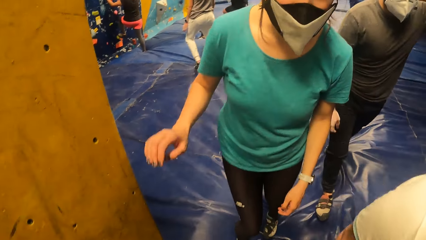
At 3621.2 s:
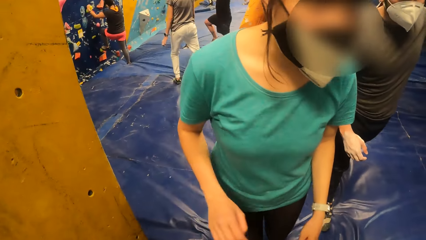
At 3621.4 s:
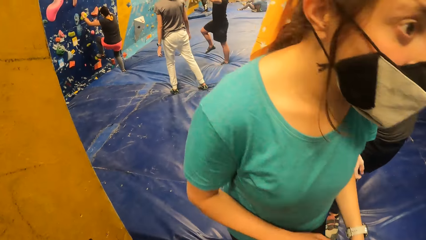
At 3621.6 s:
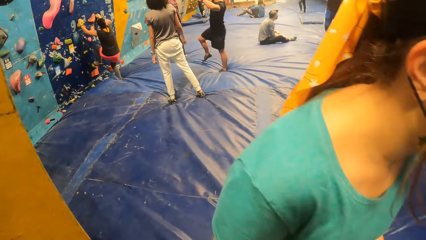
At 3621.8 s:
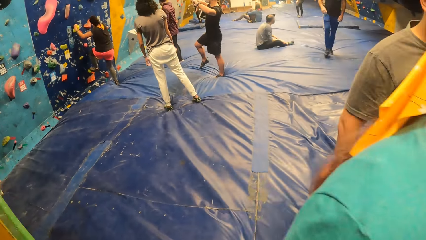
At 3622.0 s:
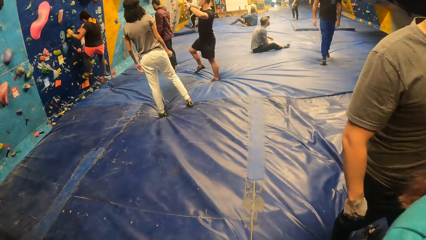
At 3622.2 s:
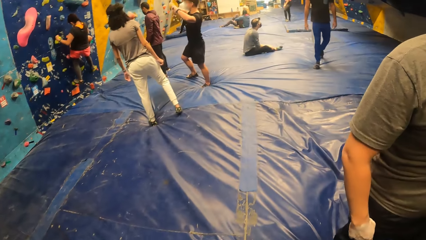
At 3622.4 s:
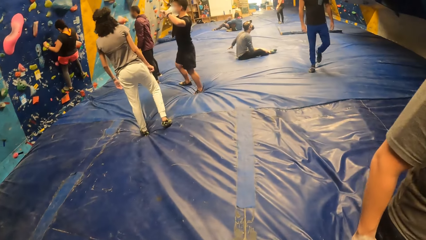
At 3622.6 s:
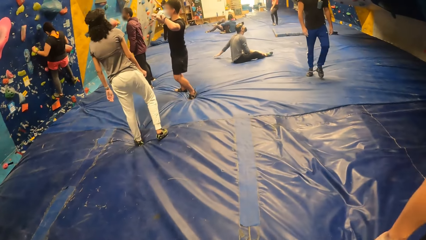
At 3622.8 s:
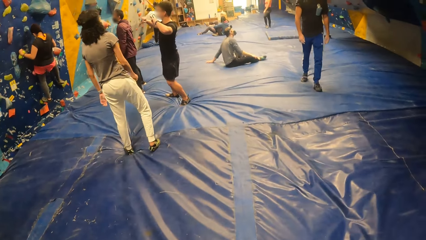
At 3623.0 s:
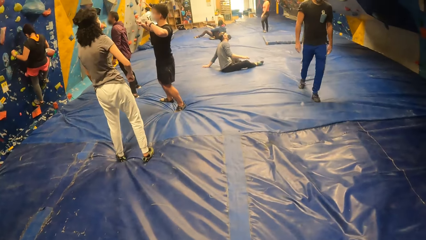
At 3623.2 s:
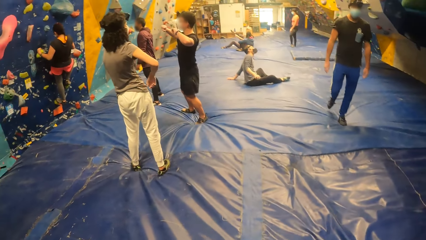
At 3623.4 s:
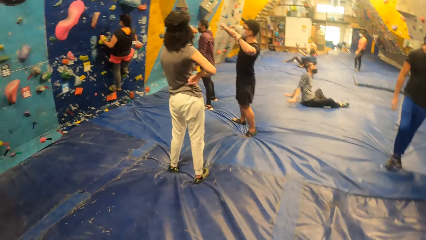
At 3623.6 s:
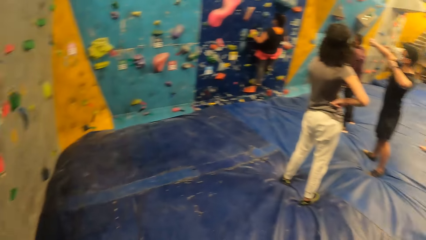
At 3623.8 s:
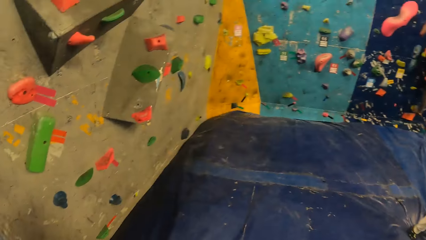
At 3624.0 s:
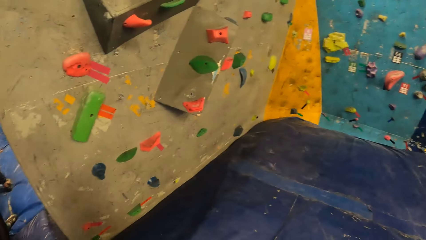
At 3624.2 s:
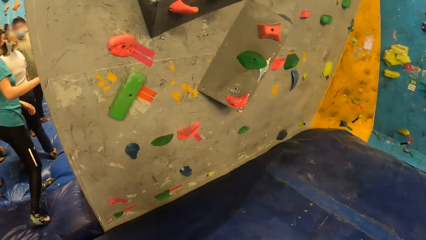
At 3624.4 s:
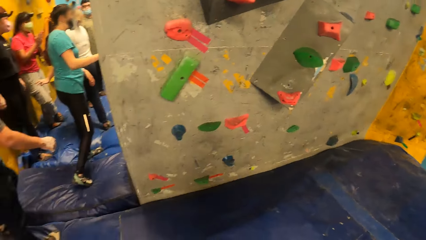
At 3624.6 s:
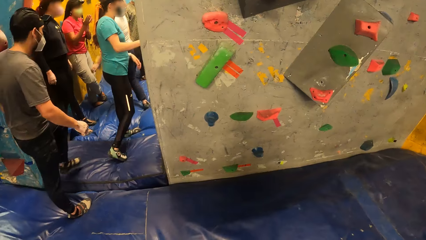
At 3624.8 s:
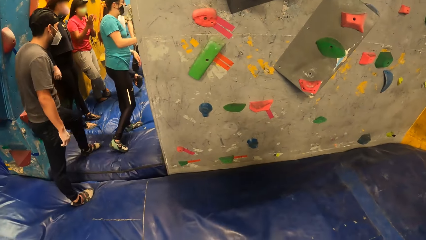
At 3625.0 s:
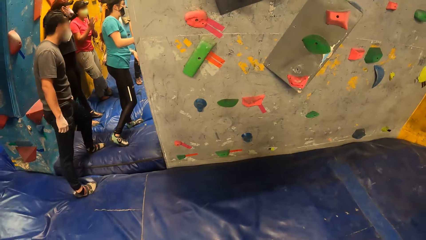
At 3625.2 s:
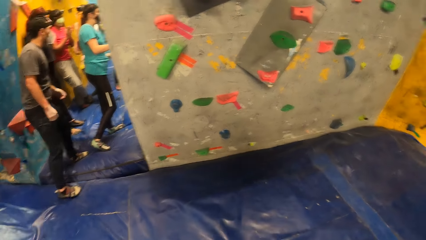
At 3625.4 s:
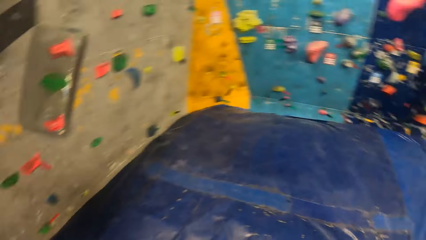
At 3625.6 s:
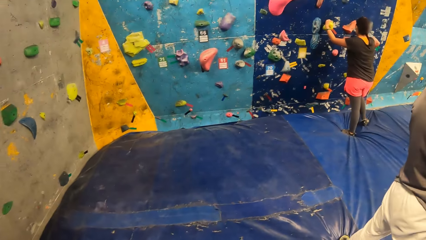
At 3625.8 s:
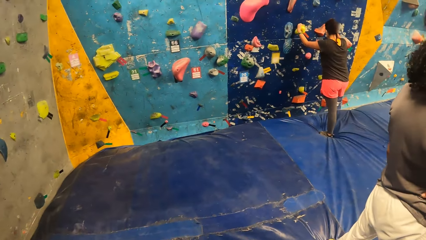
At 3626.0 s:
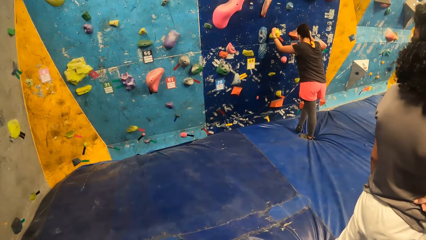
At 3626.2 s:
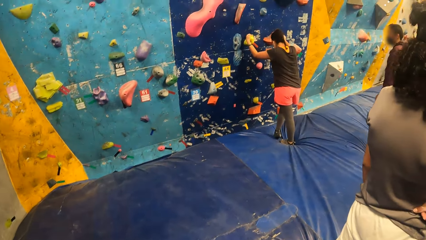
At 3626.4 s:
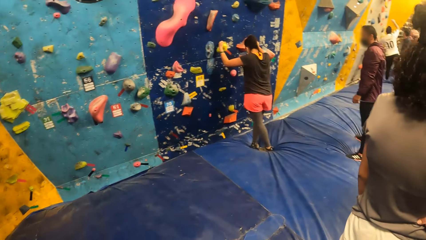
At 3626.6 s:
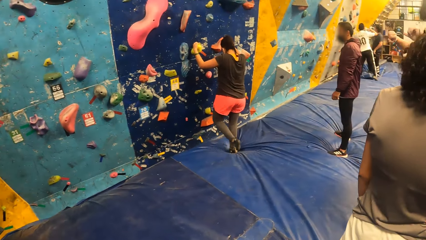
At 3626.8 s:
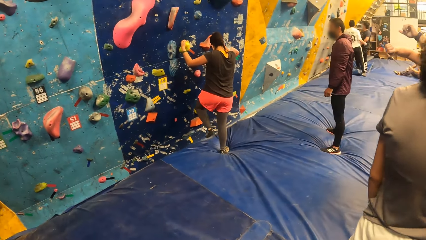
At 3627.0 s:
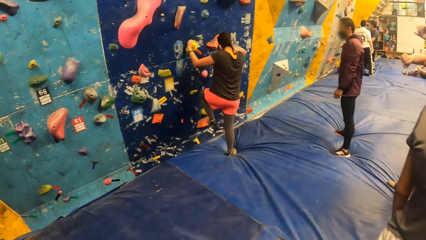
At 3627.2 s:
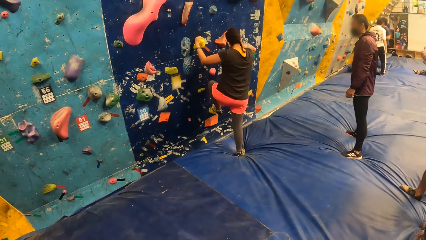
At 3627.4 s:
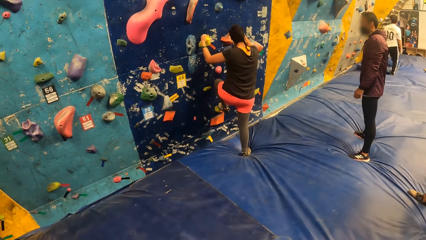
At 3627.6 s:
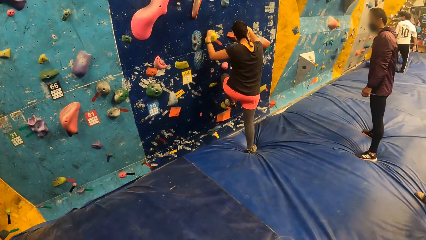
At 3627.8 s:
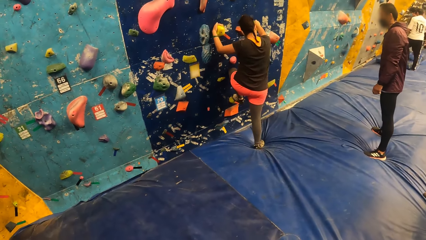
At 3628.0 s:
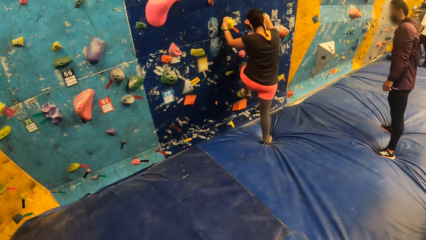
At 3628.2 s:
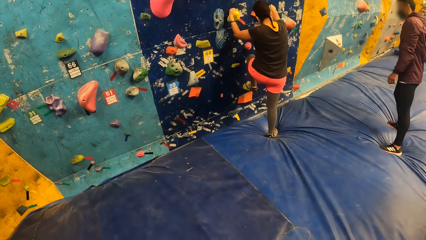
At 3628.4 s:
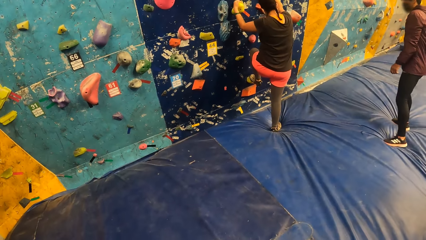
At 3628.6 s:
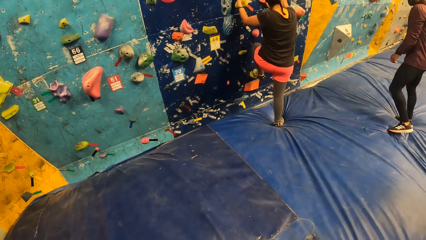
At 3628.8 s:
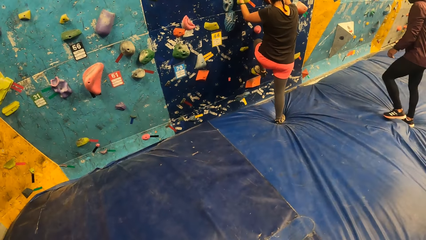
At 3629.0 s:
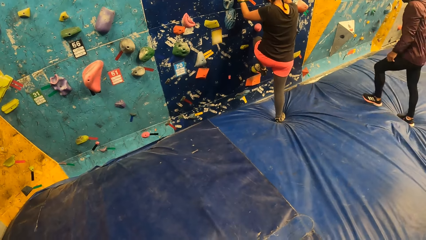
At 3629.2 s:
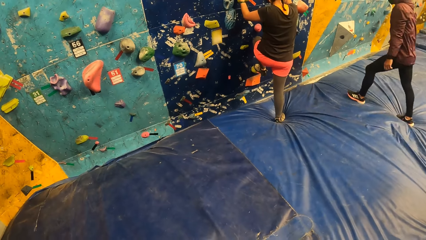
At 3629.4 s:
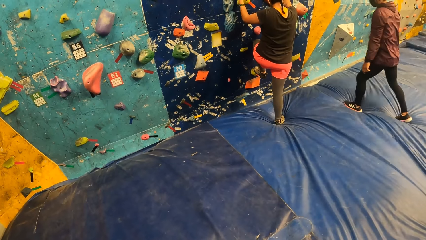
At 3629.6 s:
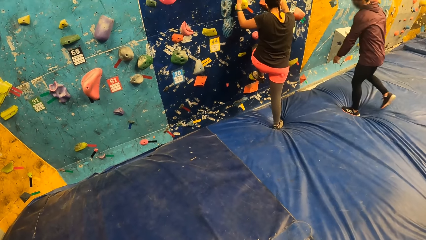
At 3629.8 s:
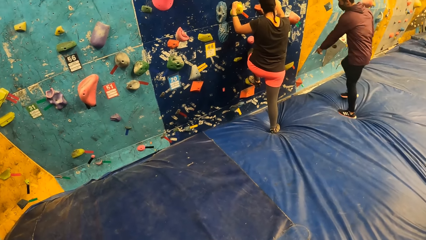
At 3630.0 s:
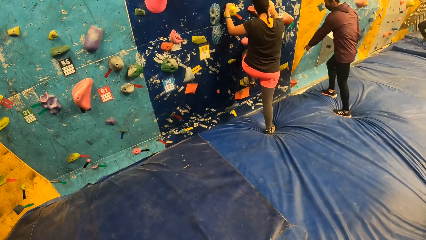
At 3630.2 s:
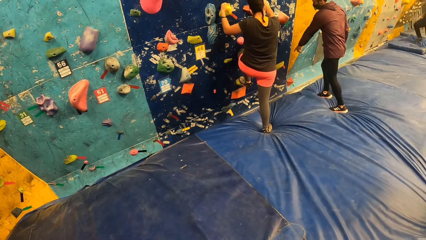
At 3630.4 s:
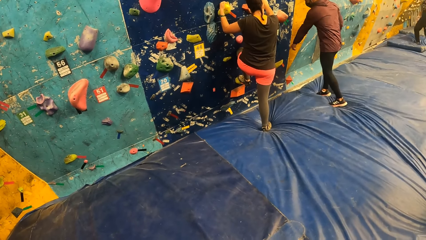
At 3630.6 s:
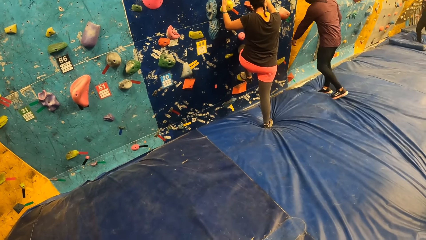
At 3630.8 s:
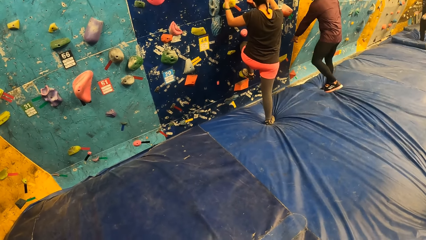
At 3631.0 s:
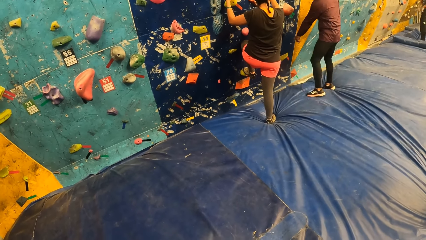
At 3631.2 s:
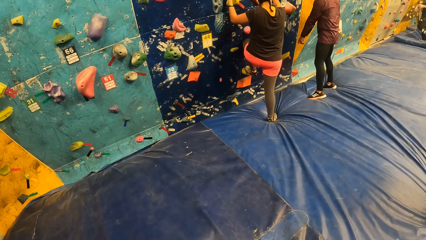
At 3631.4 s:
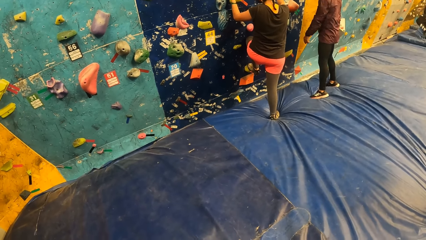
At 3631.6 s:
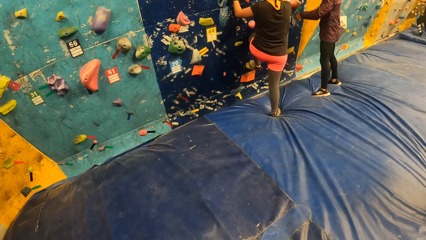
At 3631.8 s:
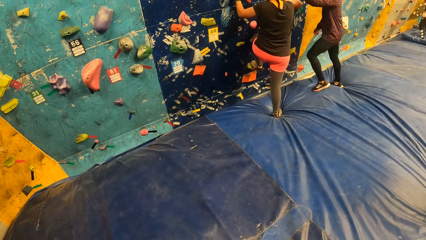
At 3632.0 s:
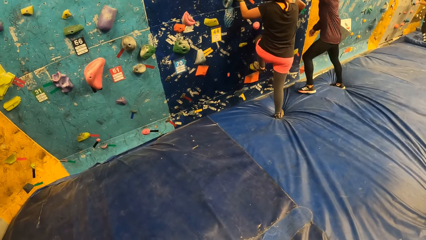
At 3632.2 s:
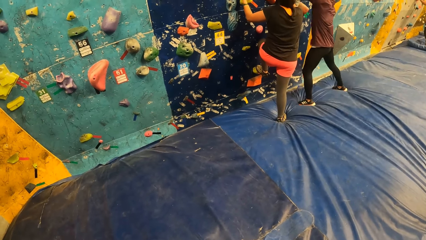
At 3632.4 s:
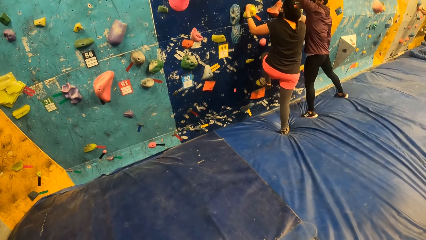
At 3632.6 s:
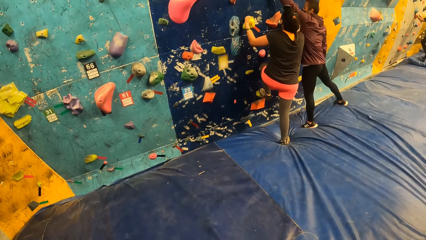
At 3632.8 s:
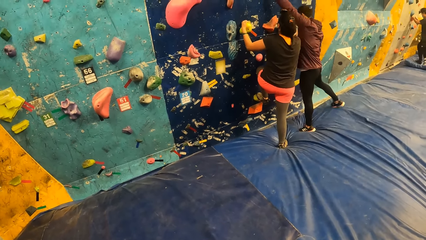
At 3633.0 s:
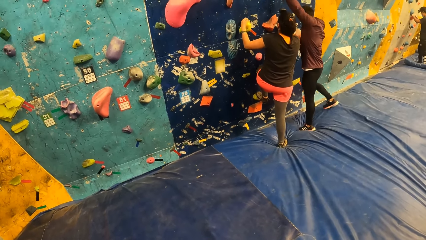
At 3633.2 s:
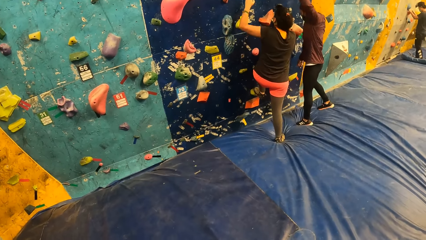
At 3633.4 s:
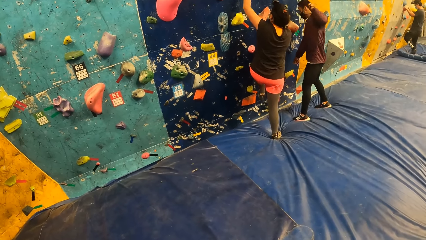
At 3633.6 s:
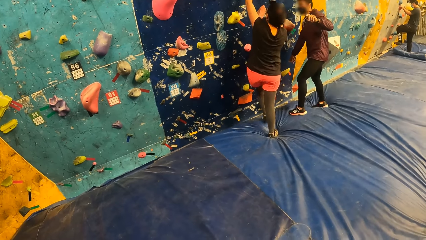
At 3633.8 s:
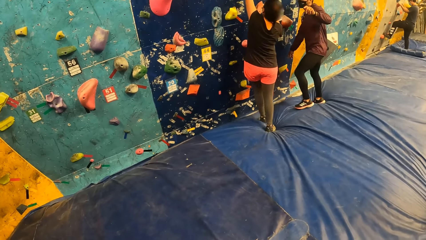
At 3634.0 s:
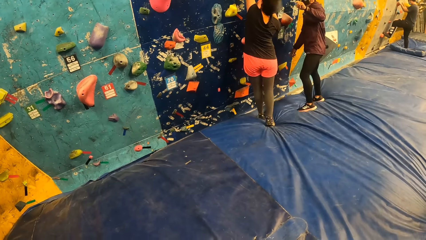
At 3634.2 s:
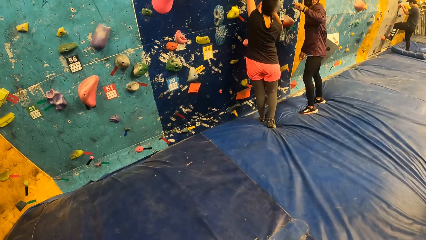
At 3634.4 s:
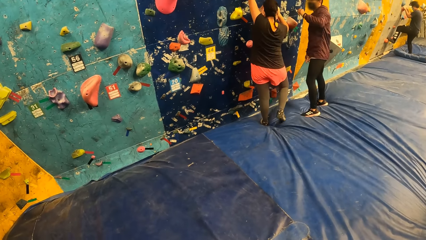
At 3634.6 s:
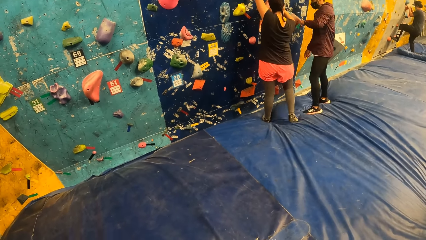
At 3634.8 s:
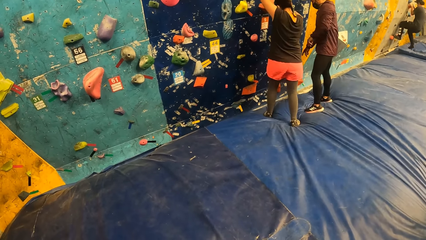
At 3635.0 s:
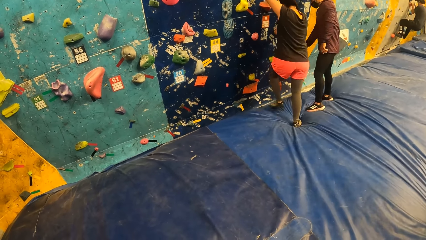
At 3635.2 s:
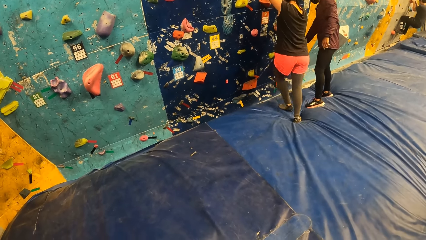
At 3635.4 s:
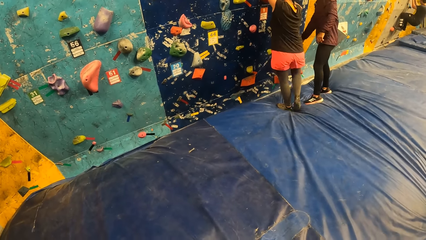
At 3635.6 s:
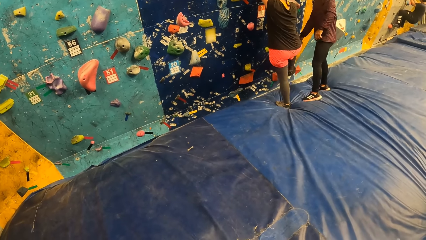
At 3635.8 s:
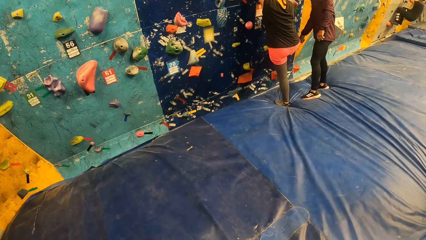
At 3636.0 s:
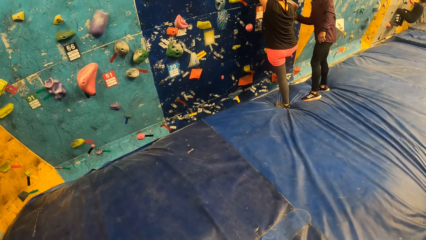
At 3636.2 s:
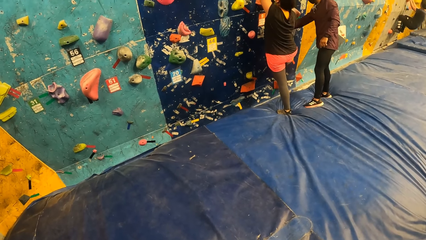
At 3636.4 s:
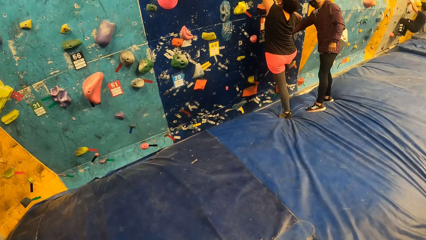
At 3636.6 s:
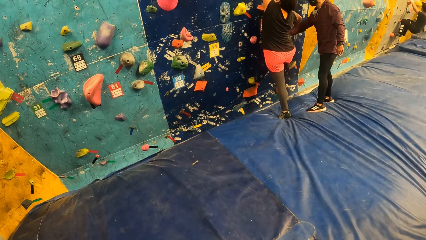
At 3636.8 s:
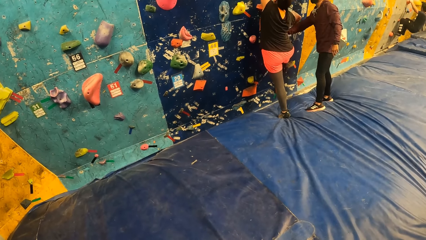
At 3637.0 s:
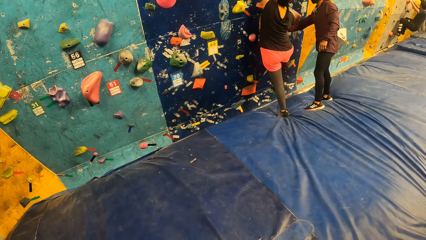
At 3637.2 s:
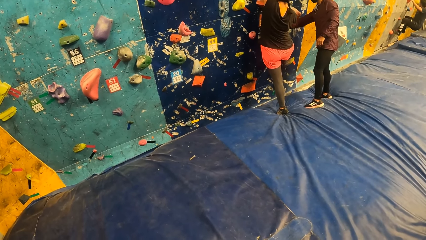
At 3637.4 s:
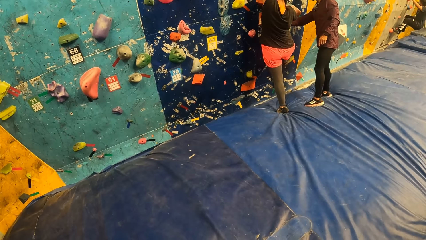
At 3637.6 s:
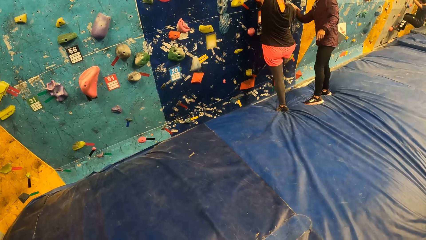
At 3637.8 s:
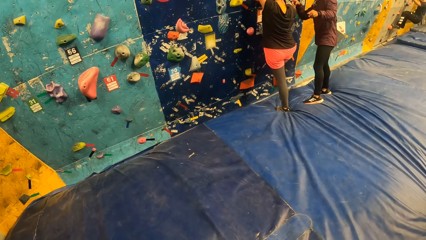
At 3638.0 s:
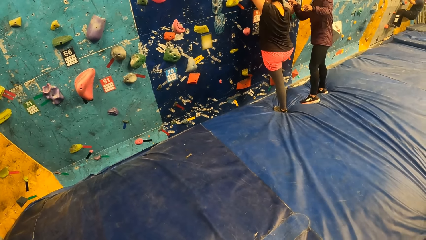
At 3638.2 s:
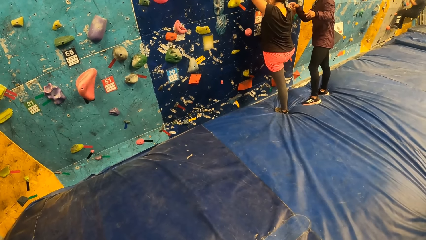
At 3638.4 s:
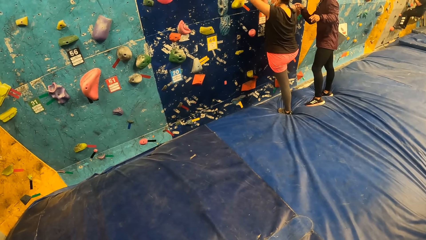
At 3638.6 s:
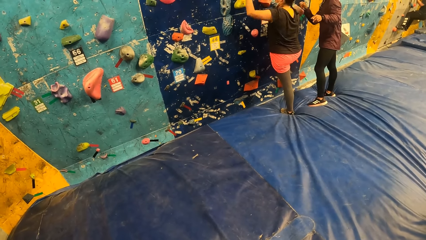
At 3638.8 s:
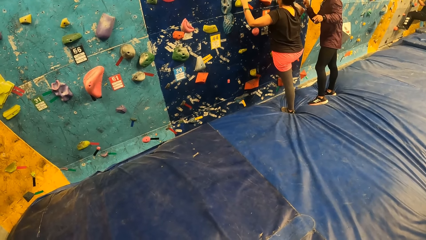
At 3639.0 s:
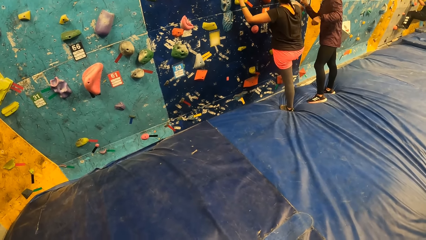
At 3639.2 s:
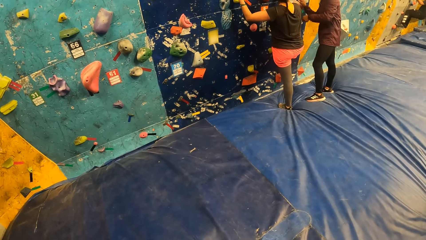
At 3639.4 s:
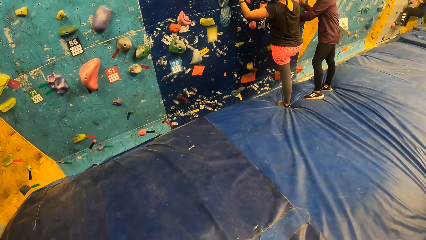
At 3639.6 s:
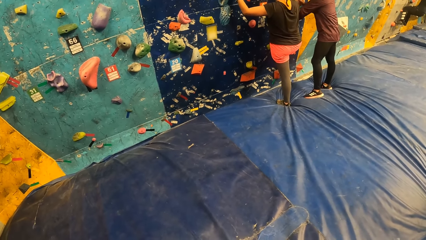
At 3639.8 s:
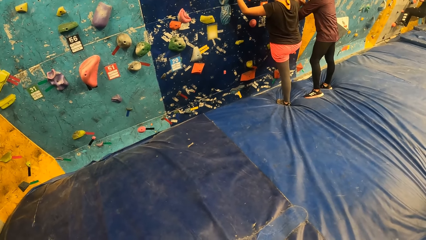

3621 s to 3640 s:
A woman climbs the bouldering wall with both hands. A man interacts with the woman and demonstrates to the woman.
